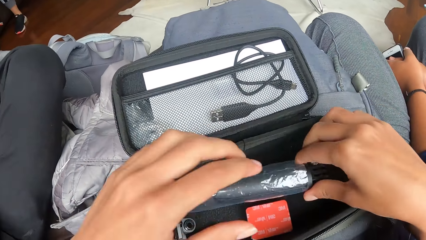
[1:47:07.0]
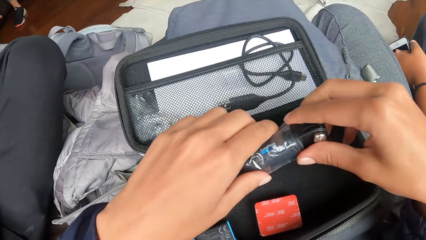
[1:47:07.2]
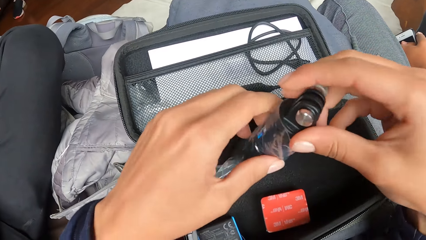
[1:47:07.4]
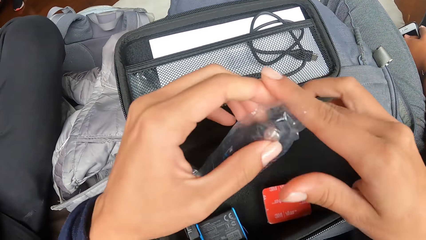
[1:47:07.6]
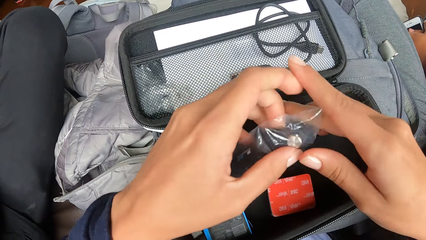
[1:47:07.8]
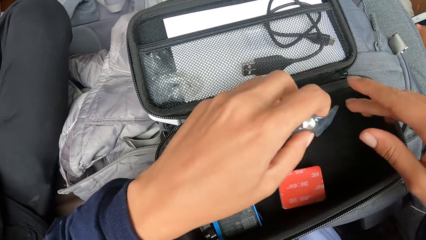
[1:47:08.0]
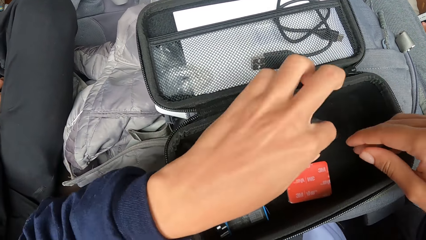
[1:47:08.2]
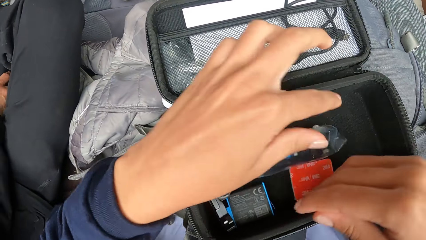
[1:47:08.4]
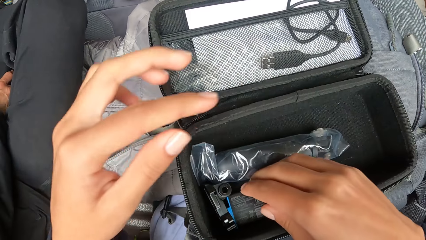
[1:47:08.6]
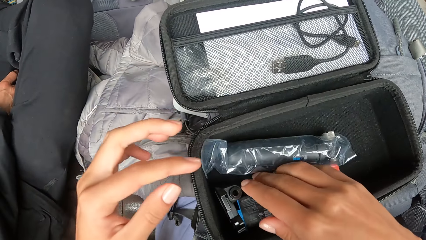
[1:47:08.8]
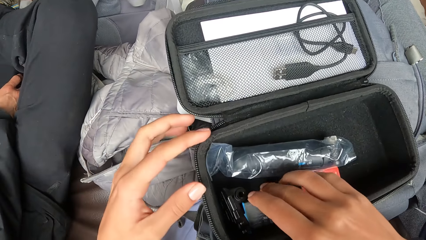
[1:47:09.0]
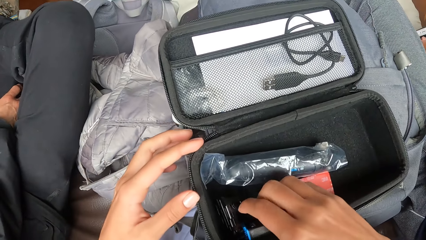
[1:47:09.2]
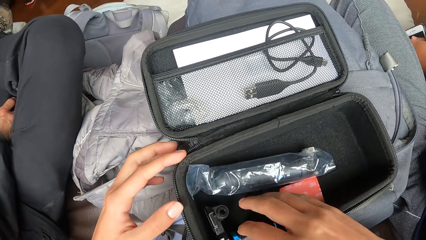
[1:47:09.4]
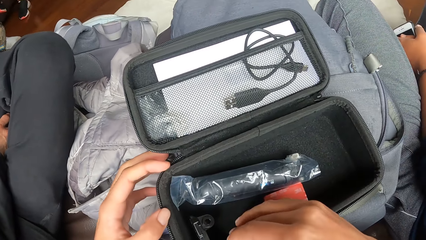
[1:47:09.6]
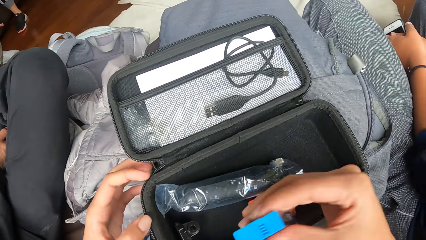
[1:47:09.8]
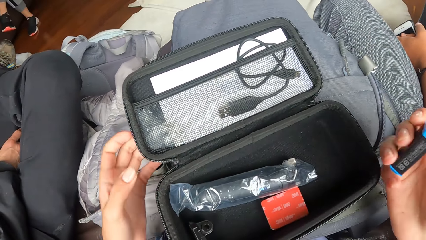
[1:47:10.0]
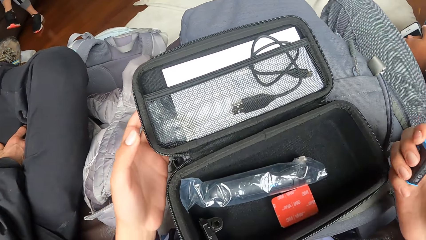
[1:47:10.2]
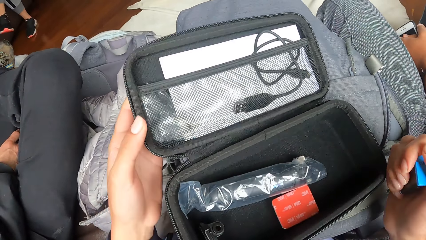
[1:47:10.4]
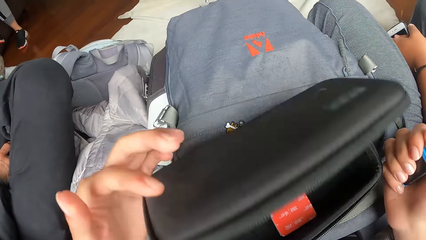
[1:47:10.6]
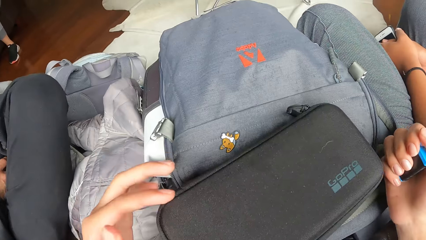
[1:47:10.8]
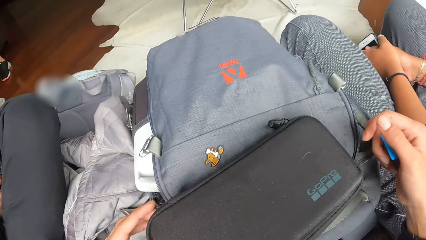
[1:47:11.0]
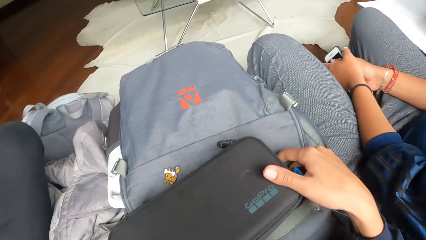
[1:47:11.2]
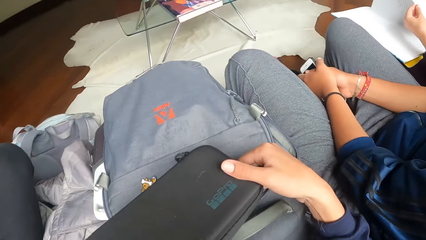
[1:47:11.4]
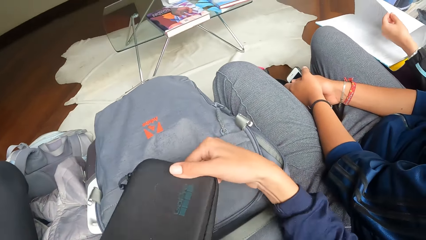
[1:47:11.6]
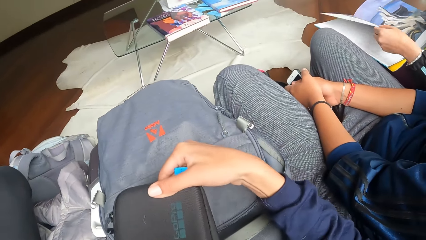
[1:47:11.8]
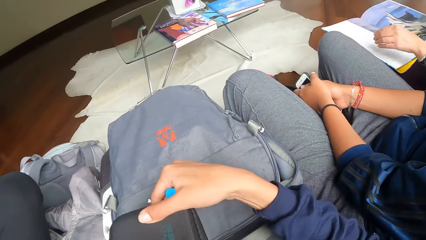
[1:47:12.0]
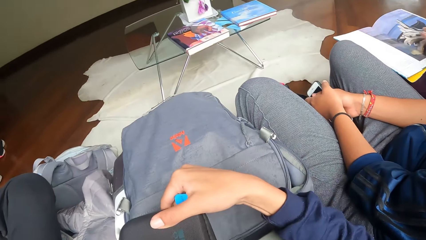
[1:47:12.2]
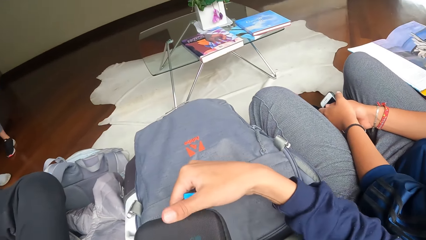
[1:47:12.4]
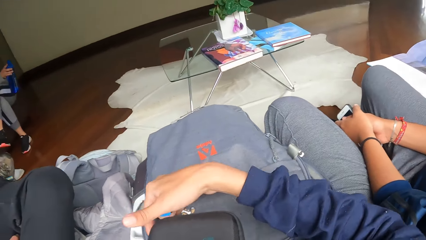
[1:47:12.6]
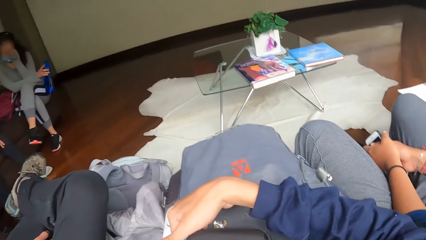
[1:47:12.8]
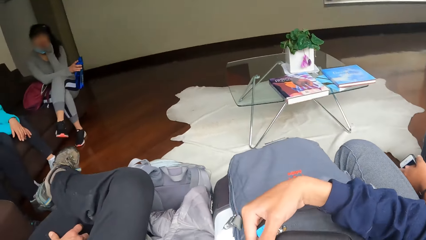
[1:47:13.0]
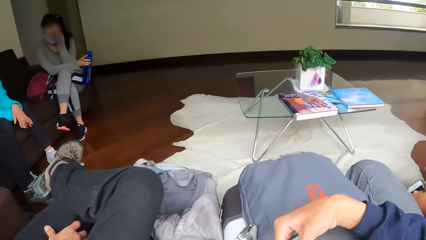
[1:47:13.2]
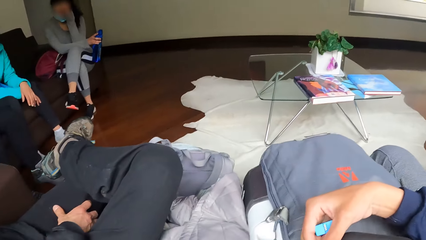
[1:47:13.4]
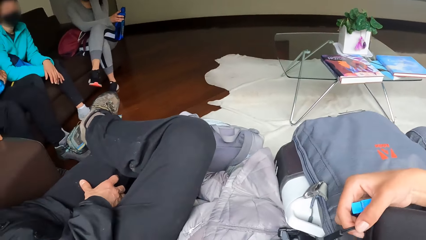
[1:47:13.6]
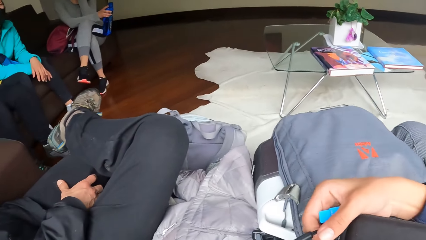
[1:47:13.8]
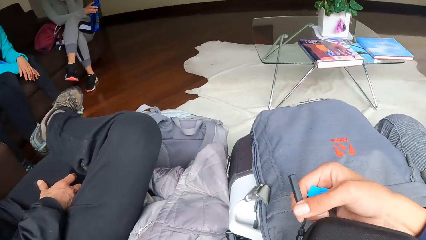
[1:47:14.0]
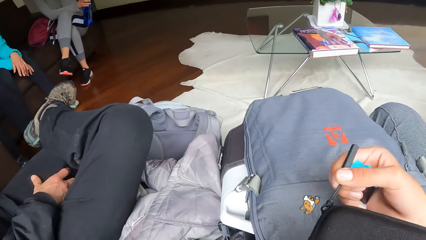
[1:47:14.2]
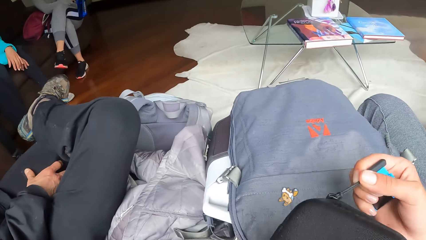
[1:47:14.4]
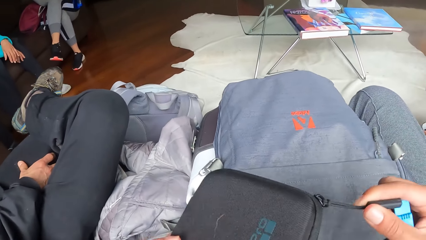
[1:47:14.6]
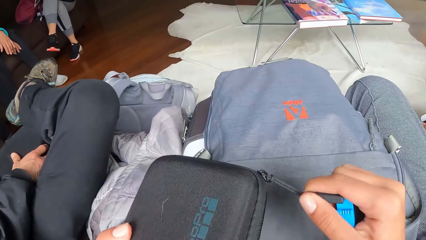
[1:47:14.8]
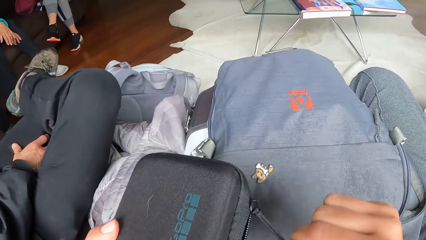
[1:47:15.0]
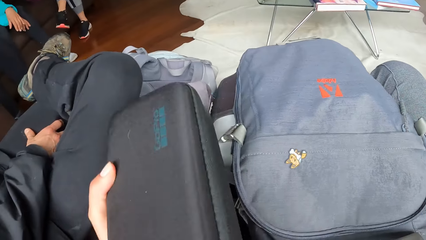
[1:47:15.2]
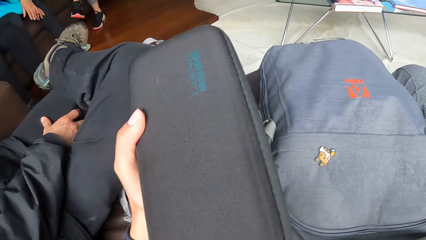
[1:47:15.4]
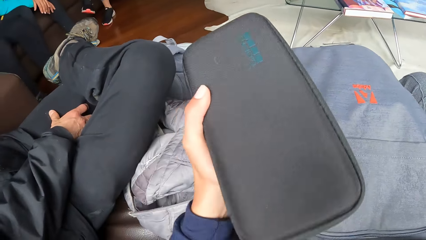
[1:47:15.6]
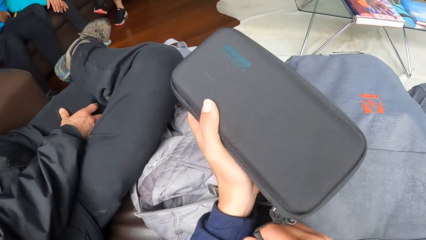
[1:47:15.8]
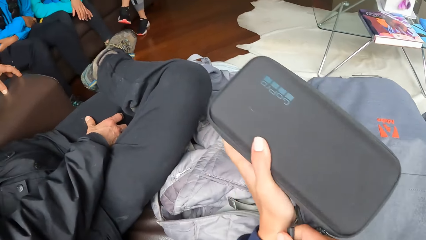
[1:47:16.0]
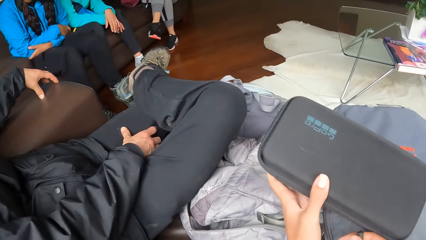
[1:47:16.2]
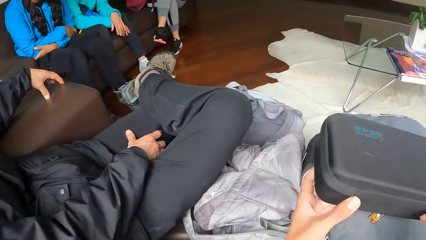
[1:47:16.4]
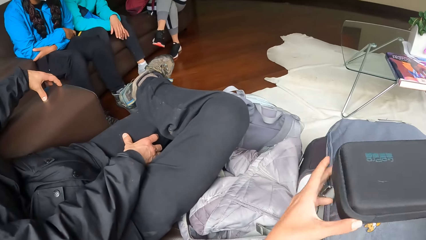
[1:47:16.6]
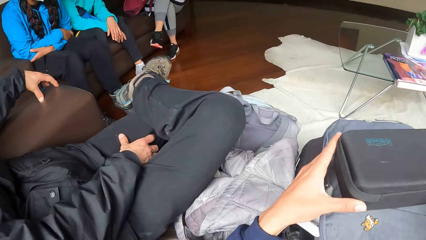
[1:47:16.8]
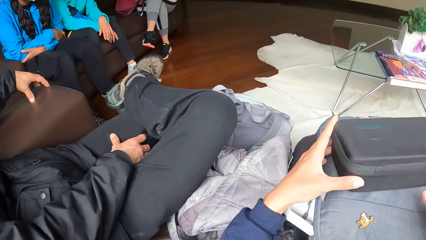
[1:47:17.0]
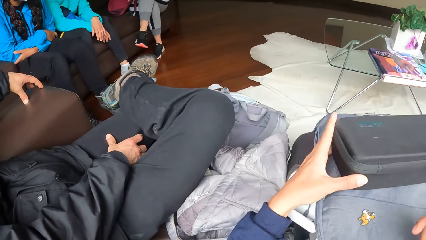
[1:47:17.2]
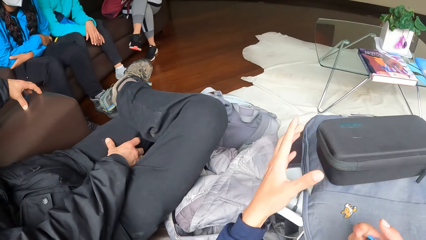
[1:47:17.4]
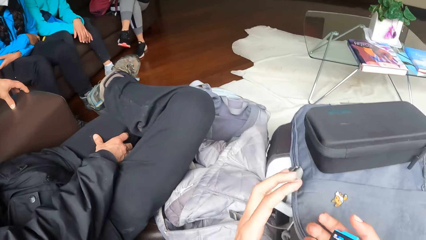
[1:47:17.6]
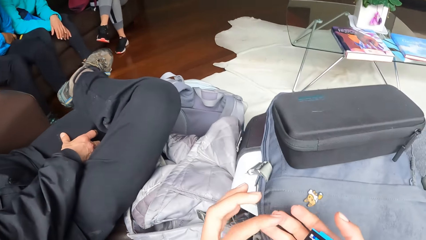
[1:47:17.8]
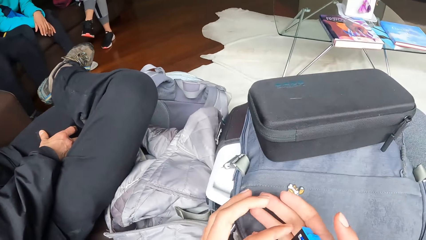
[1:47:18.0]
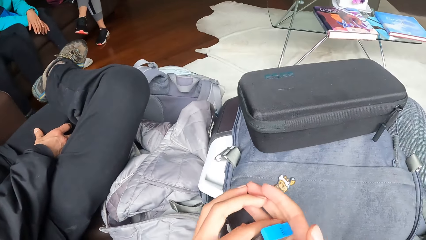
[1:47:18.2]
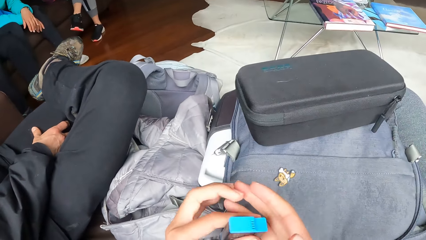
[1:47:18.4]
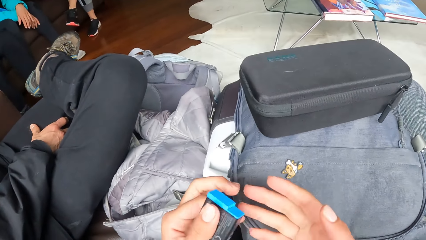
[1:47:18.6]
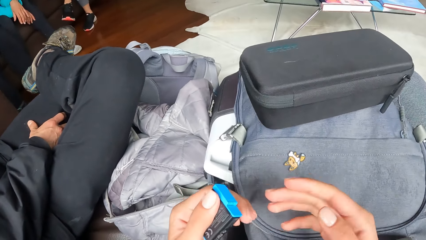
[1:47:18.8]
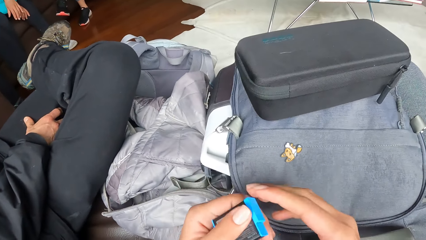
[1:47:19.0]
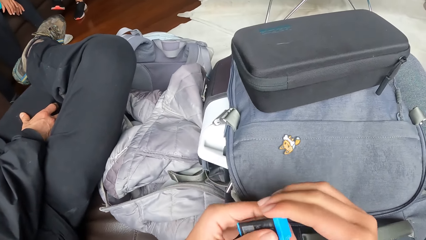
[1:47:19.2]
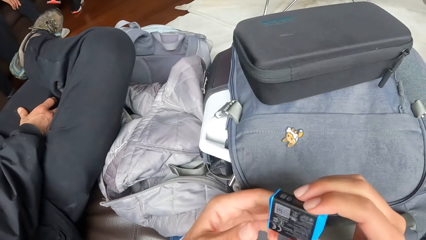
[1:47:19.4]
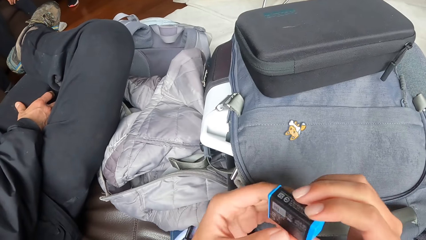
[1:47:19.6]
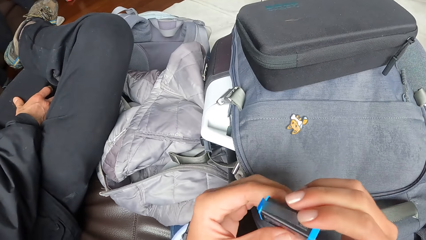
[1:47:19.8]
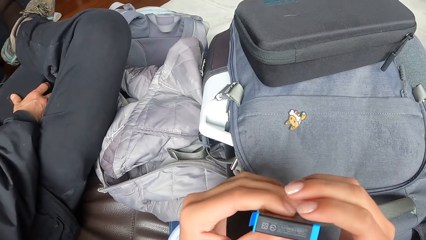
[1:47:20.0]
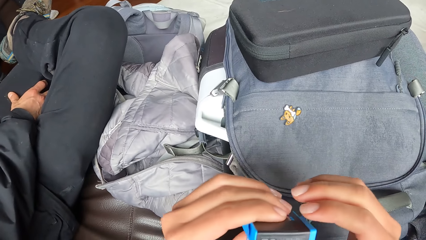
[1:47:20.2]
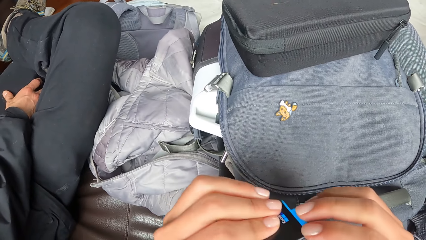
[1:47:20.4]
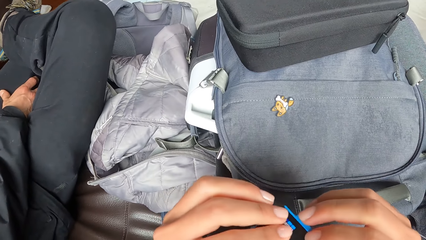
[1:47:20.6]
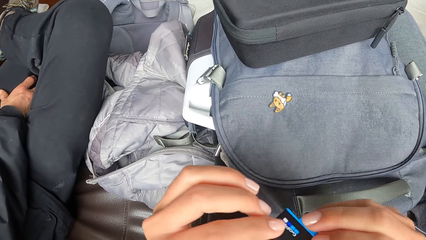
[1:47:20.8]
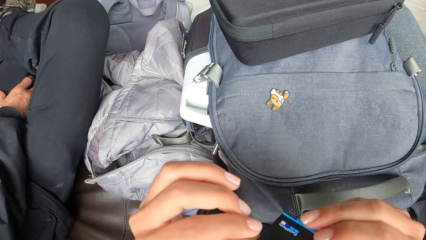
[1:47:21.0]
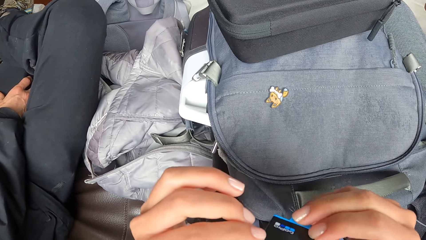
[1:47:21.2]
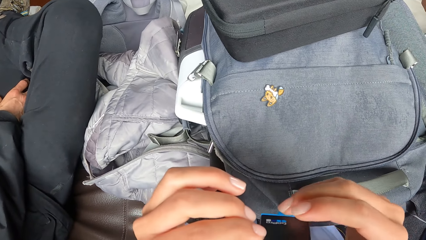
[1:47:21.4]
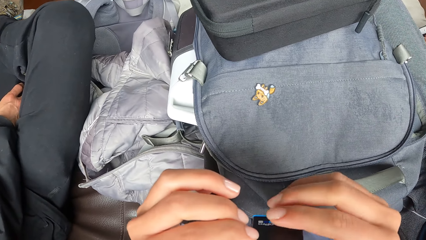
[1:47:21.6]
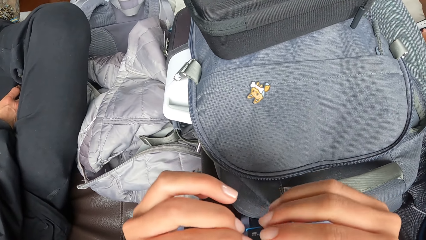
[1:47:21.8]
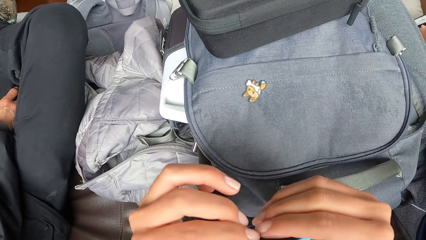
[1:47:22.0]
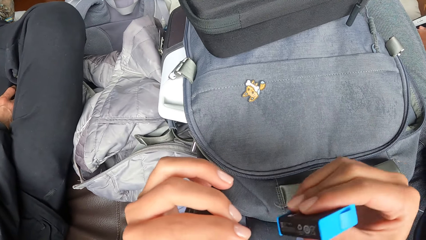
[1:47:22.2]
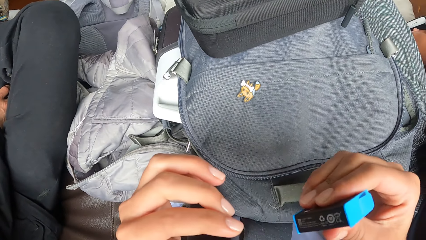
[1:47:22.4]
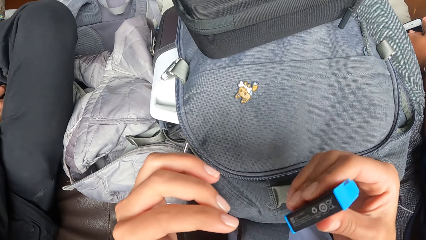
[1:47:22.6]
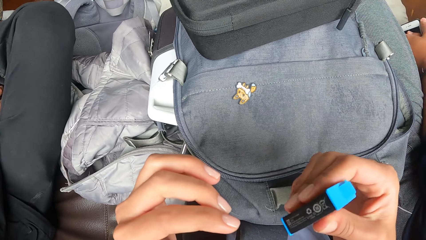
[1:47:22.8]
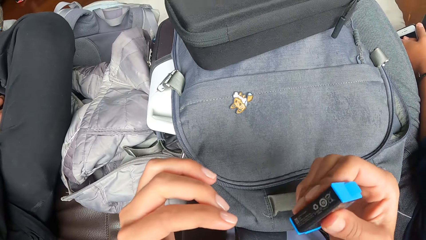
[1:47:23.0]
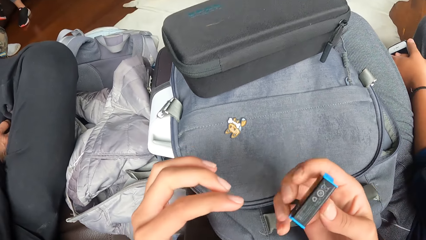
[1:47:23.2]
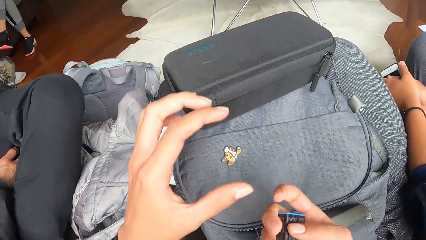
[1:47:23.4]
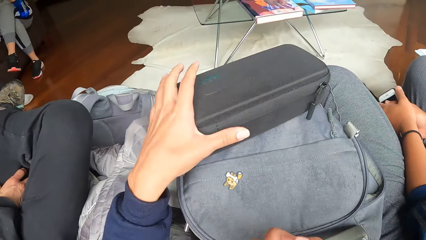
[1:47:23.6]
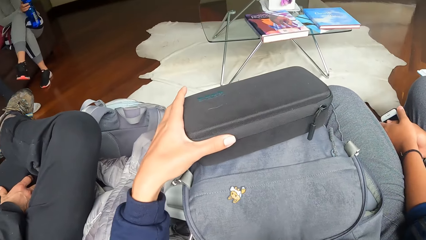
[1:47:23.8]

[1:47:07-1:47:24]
The camera wearer takes a selfie stick from the purse with both hands. He drops the selfie stick in the purse with his left hand. He takes a battery from the purse with his right hand. He closes the purse with his left hand. He adjusts the purse on his bag with his hands. He closes the zip of the purse with his right hand. He puts down the bag. He takes the battery from his right hand with his left hand. He turns the battery with both hands. He touches something. He presses the battery with his right hand.
